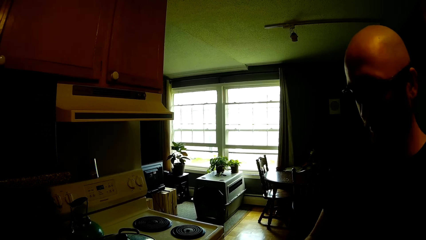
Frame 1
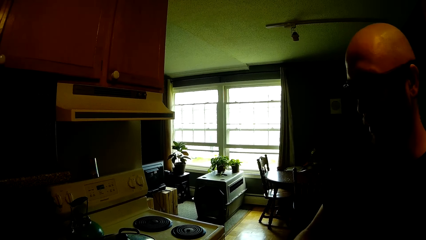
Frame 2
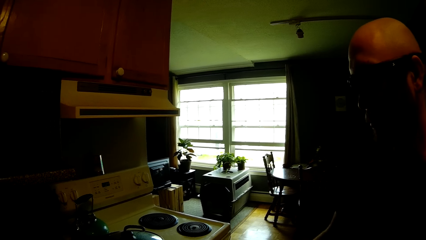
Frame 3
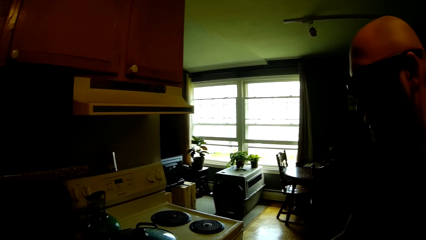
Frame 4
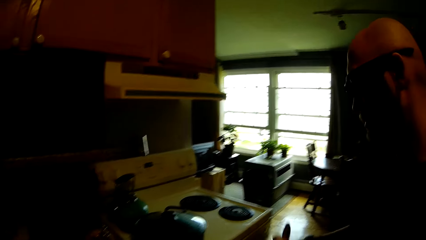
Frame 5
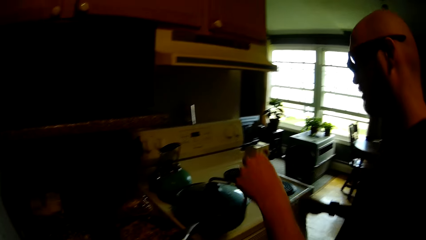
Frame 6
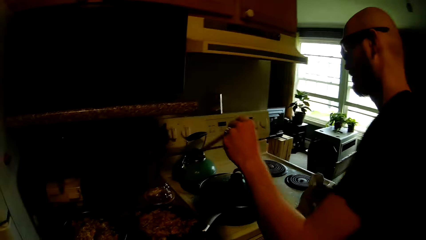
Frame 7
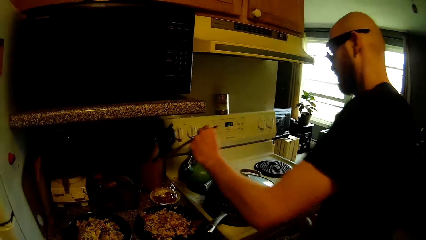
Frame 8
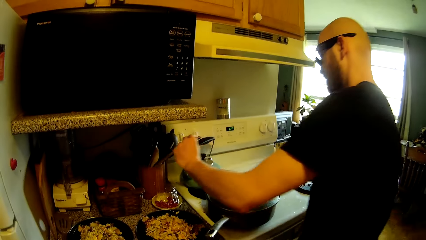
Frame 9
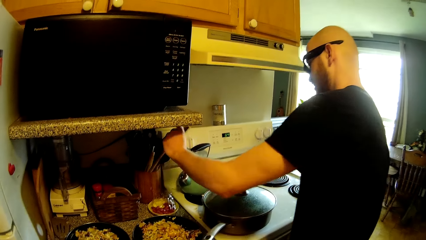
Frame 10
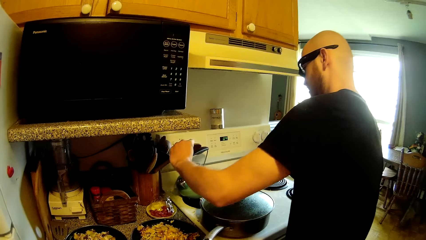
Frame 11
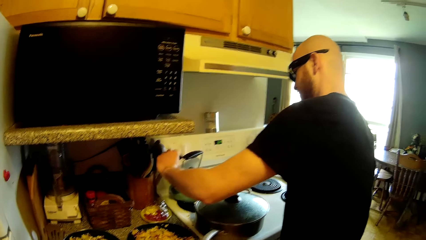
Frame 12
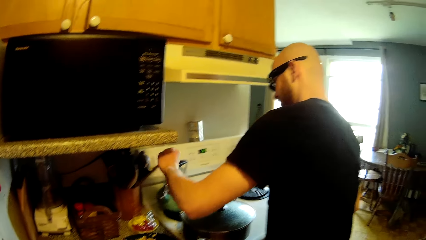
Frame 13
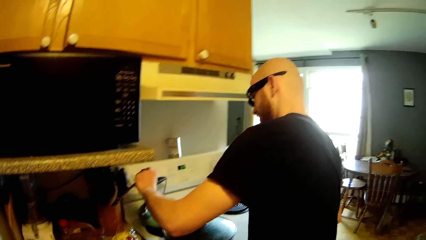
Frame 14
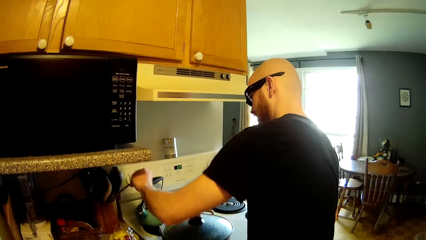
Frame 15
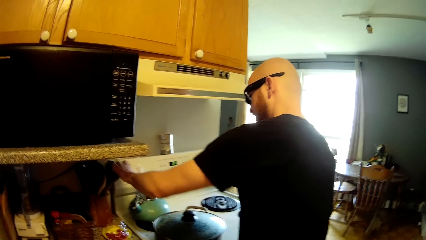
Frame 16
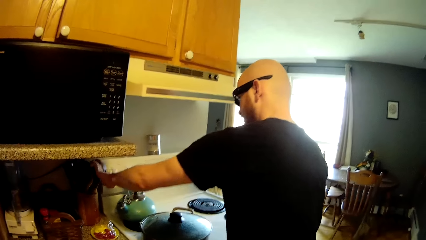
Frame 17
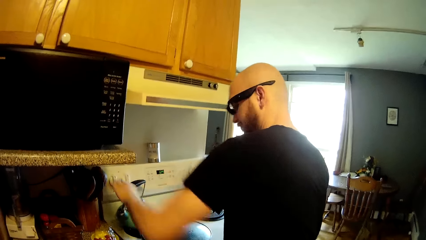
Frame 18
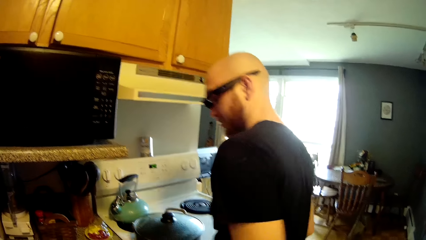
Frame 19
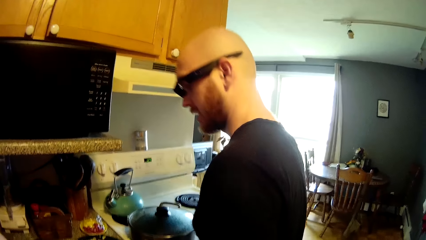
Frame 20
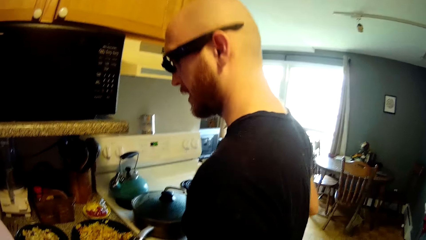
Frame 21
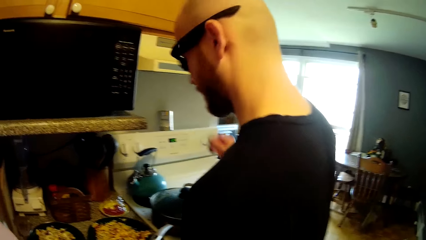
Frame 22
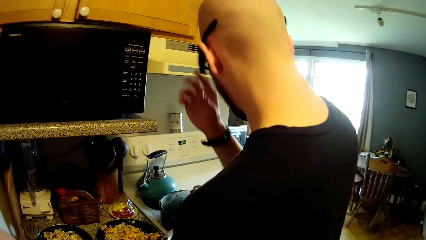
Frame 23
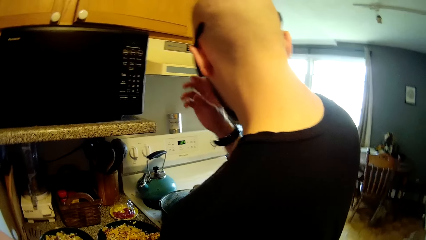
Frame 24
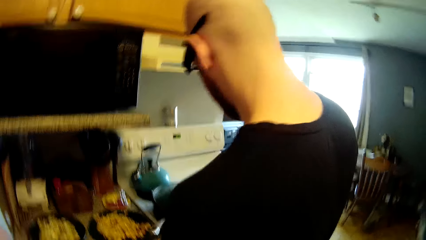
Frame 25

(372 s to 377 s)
A man places the wooden spoon in a cutlery holder with his left hand.
